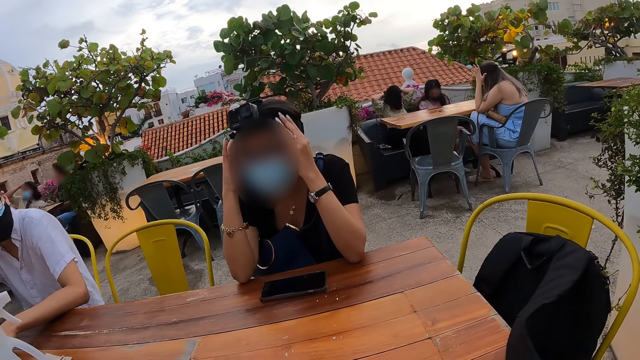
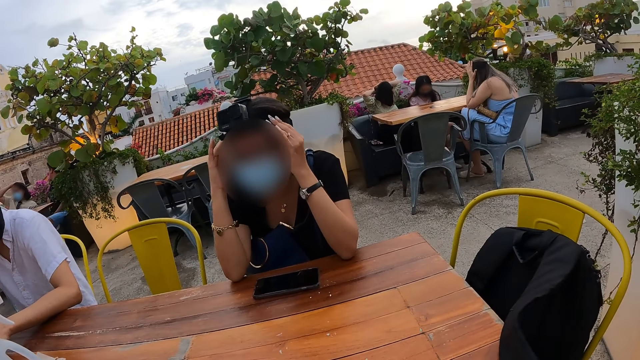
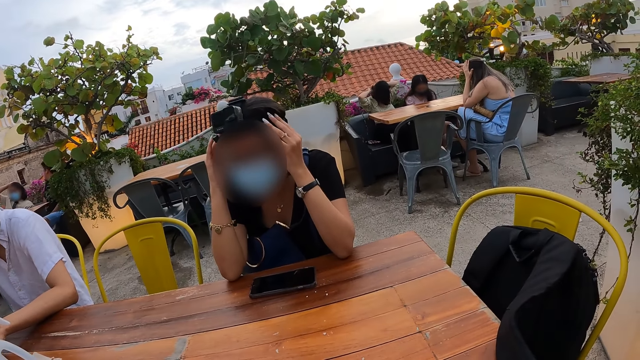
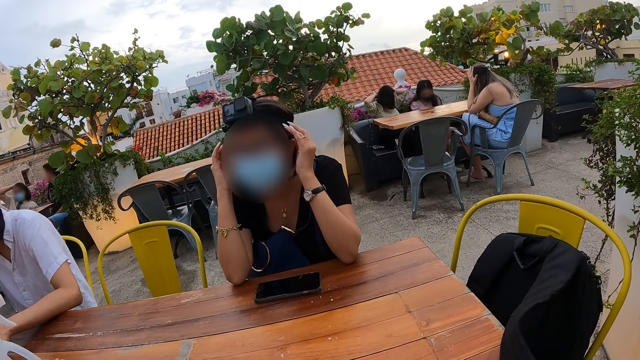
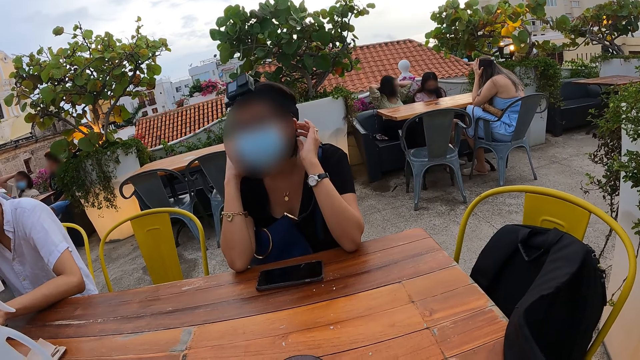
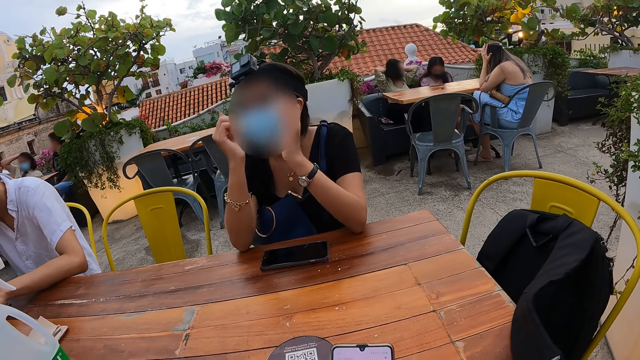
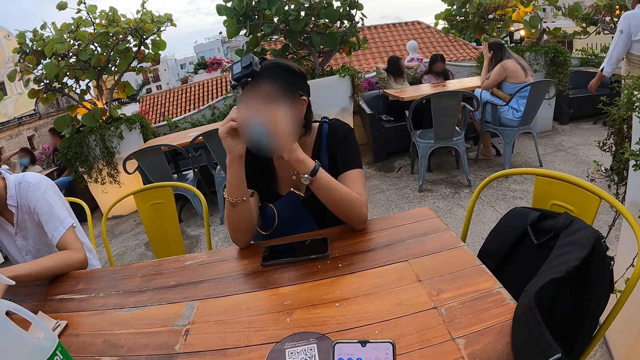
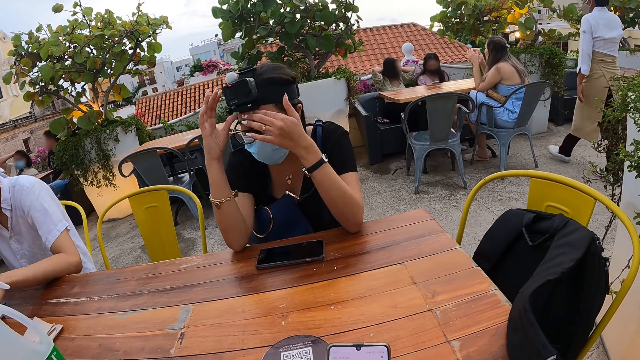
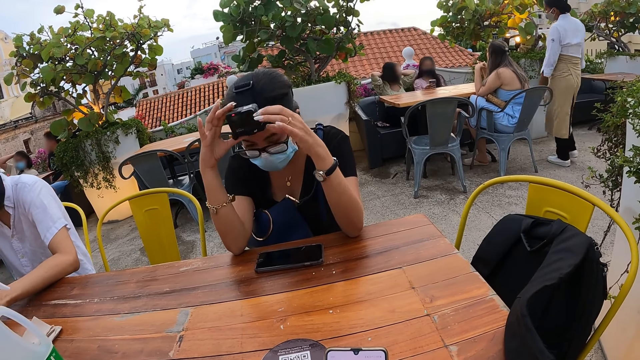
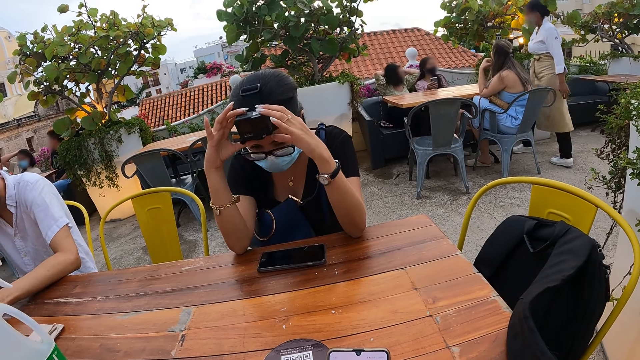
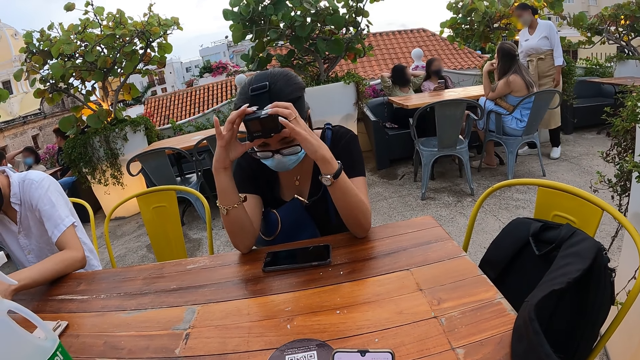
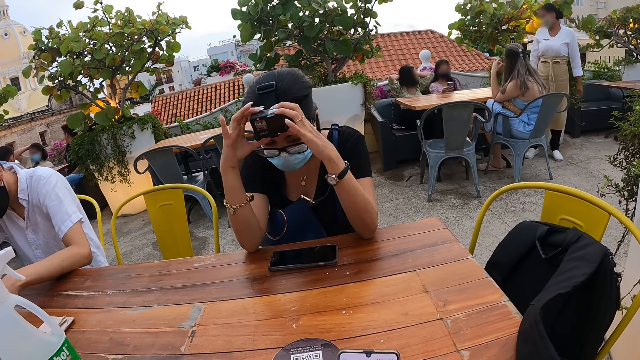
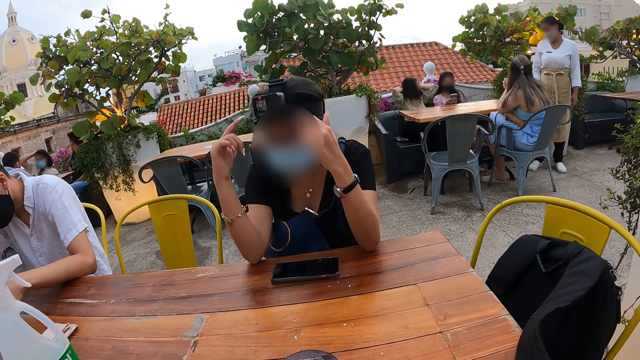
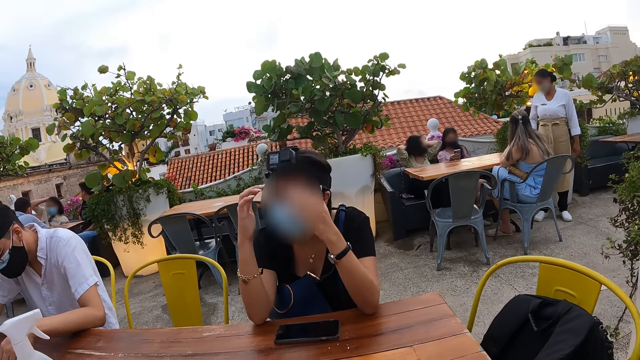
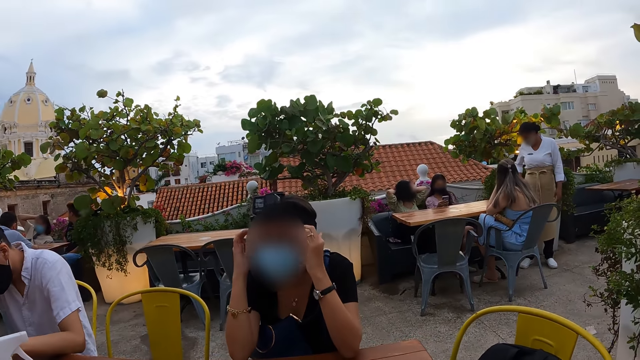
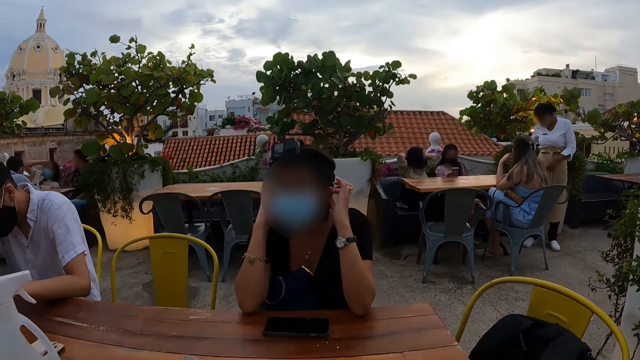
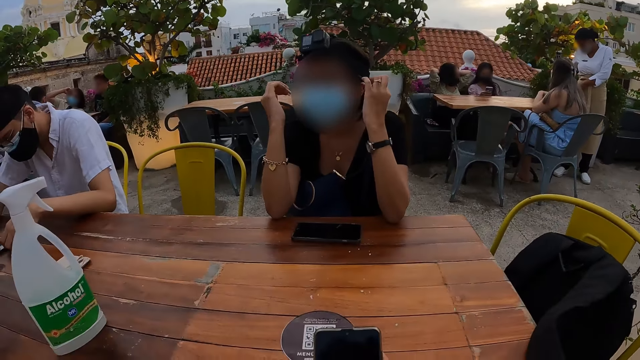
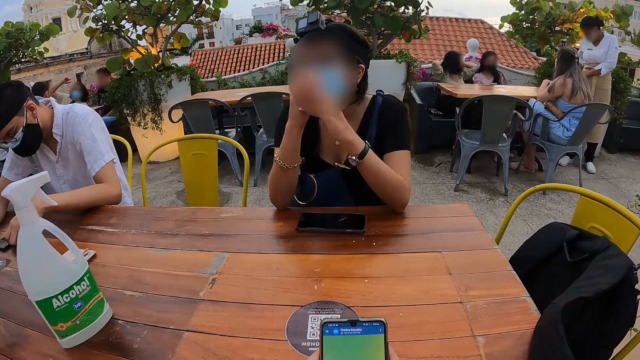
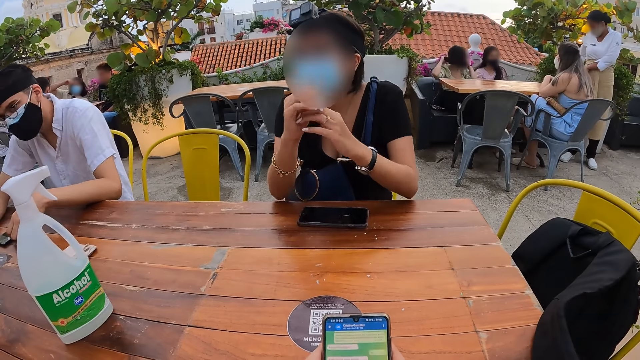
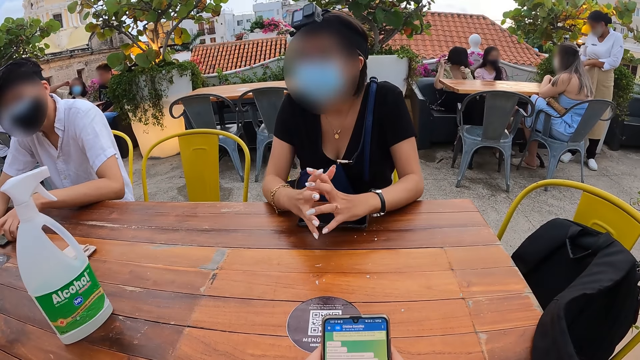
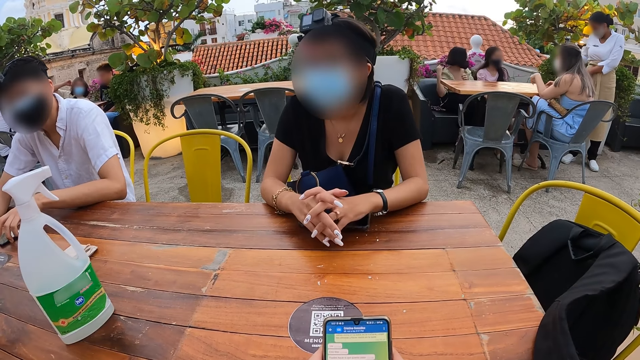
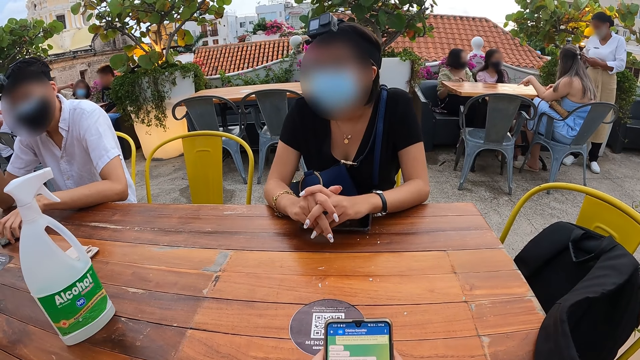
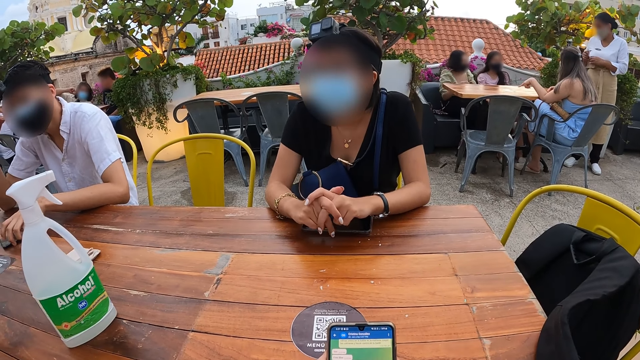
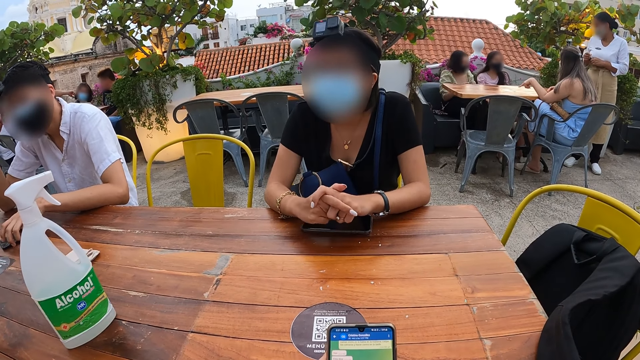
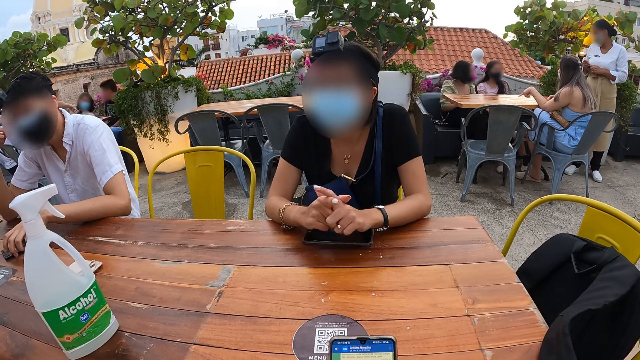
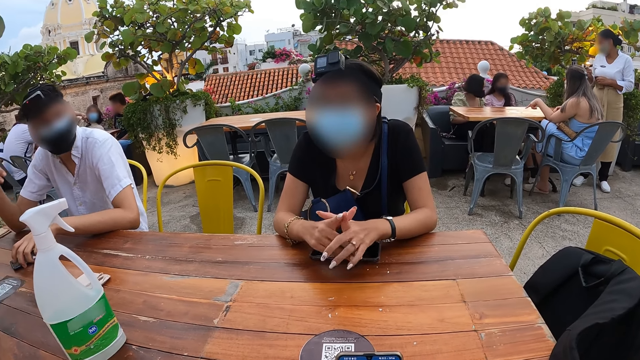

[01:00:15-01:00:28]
The man operated a phone on the table with his left hand. The woman adjusts a camera with her hands. The camera wearer uses the phone.

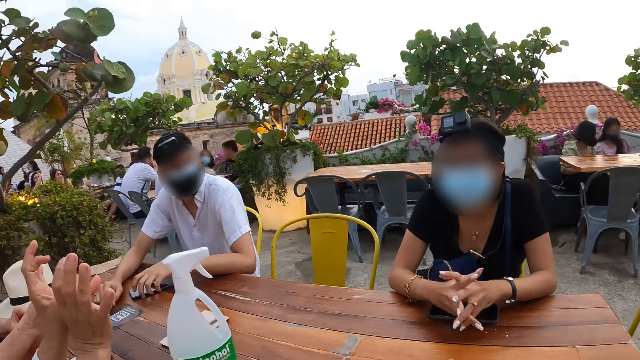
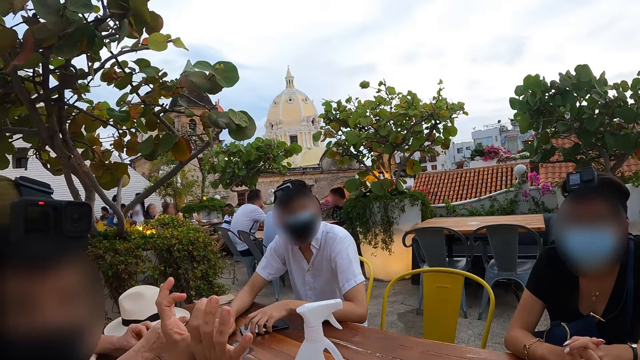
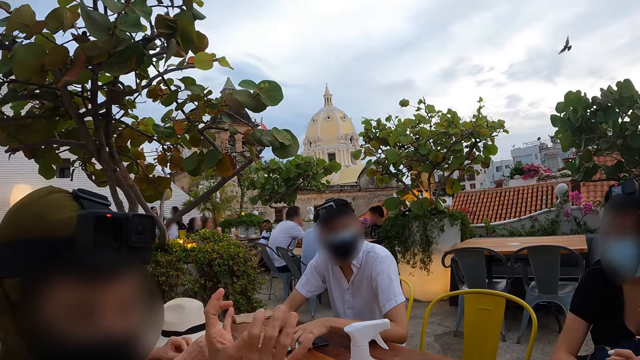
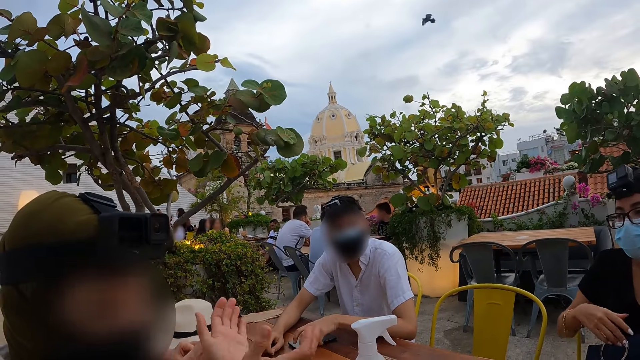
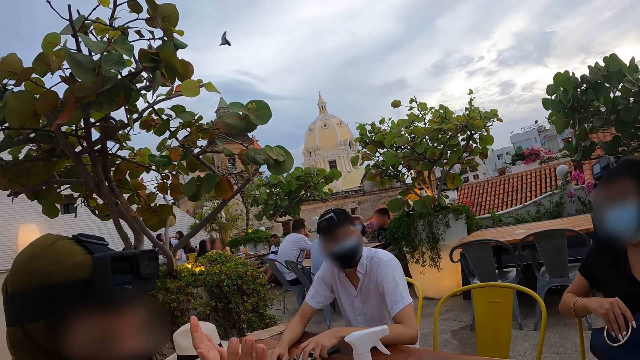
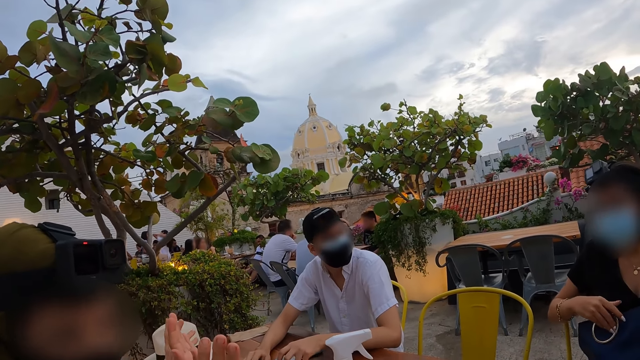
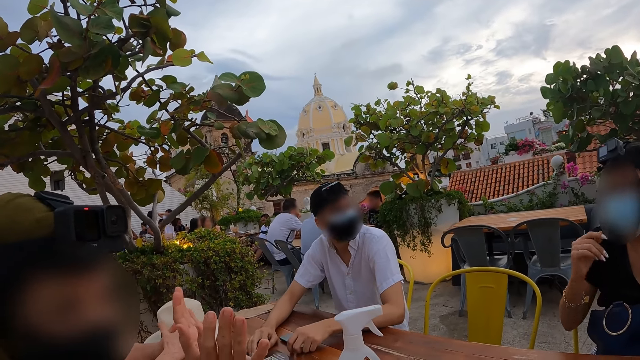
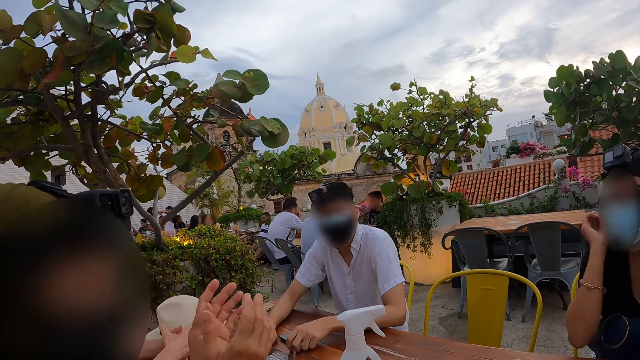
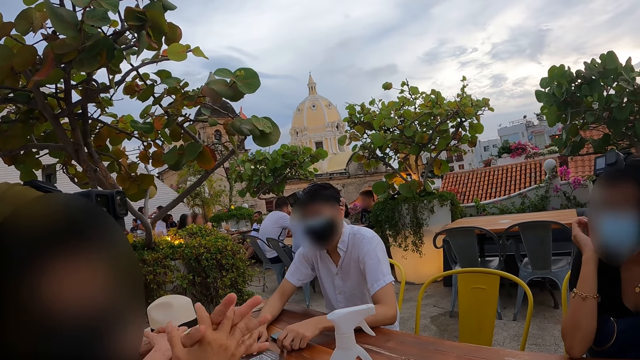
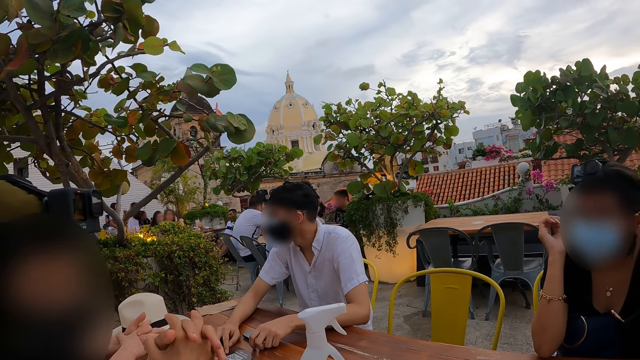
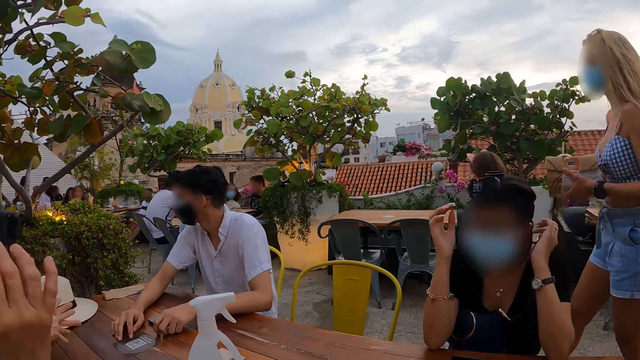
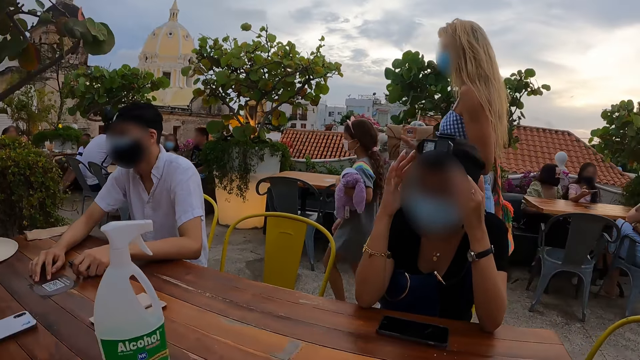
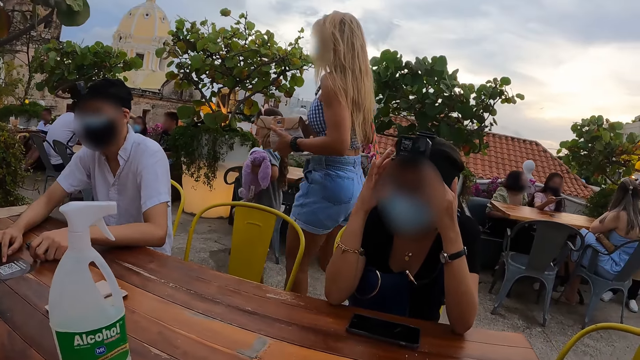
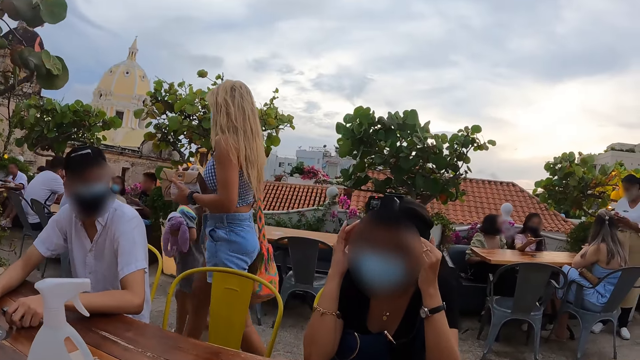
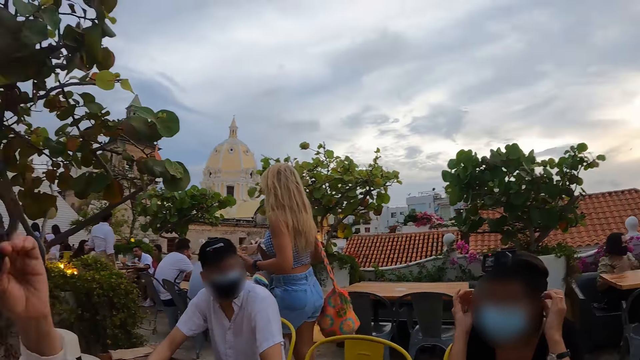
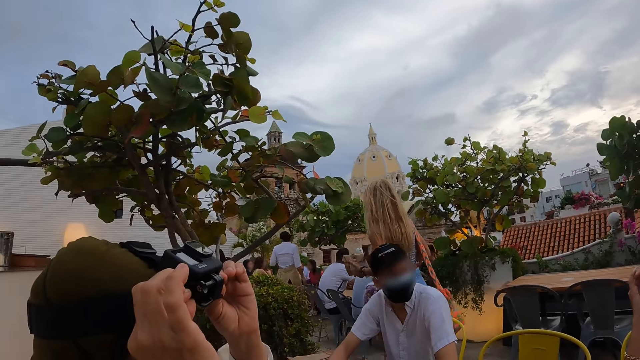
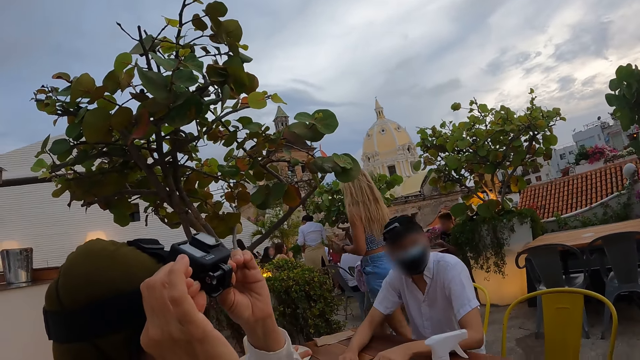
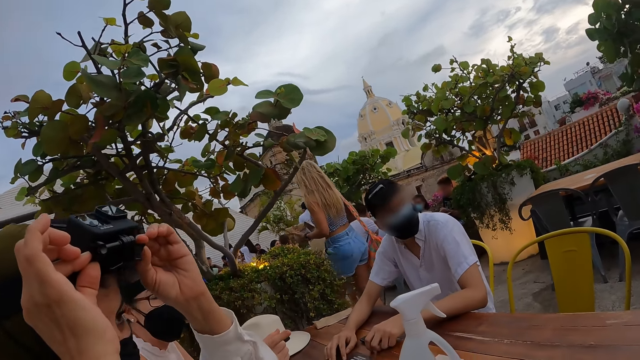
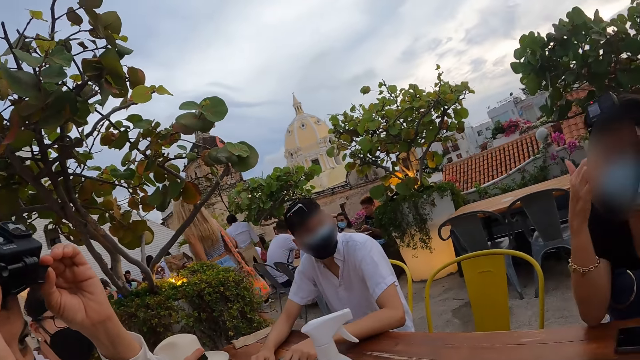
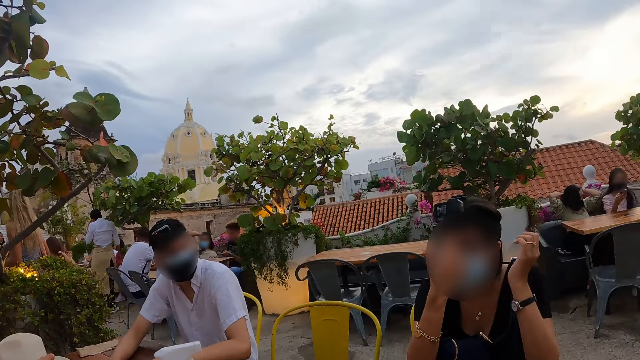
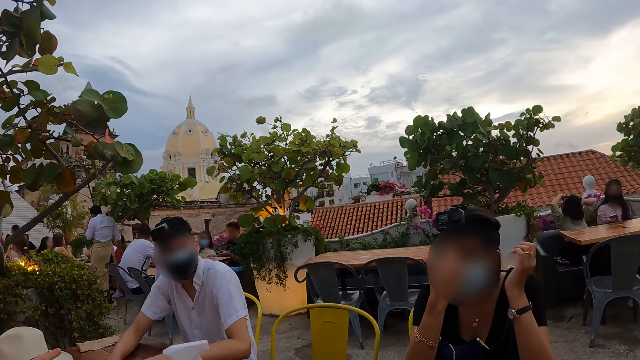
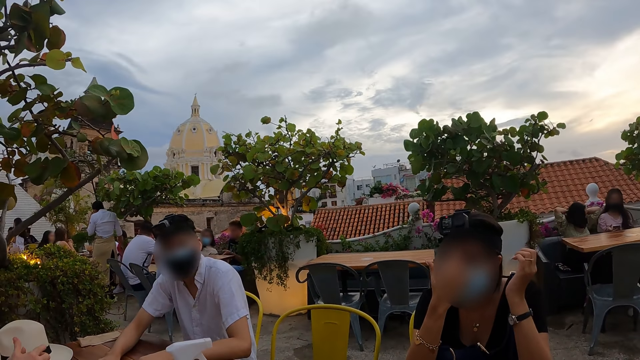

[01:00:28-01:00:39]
The woman touches the bag on her legs with her right hand. The camera wearer looks at a woman. Another woman walks along the pathway. A girl walks along the pathway. The camera wearer looks at a woman as she is talking. The man holds a camera with both hands.
